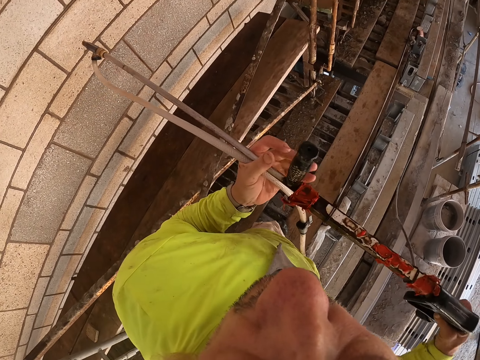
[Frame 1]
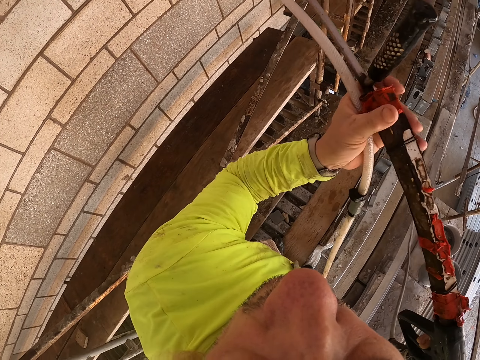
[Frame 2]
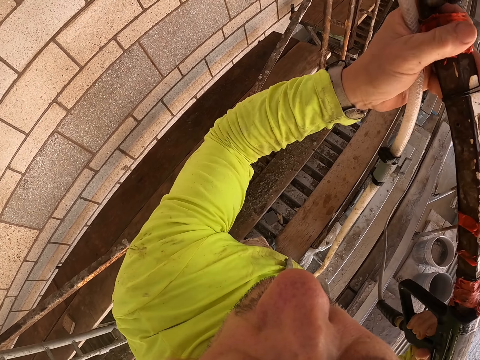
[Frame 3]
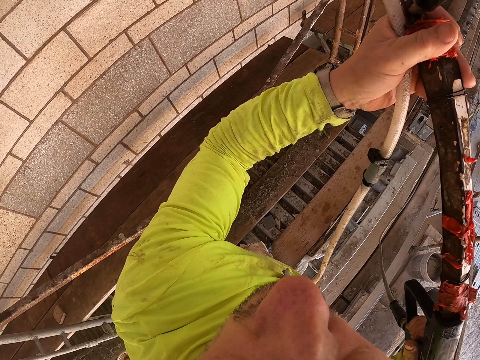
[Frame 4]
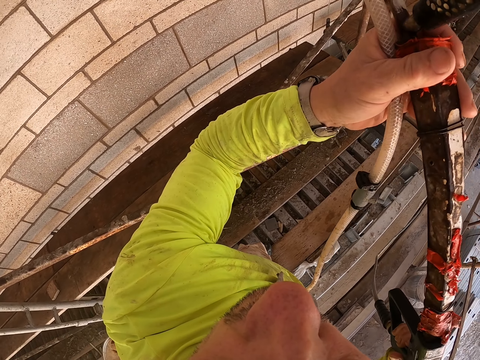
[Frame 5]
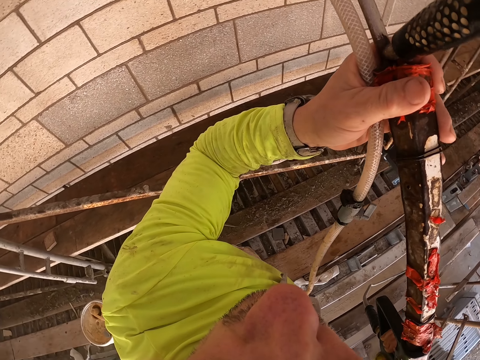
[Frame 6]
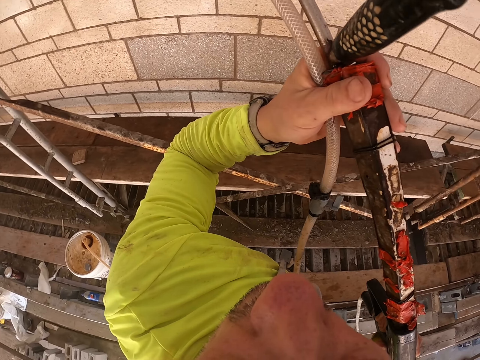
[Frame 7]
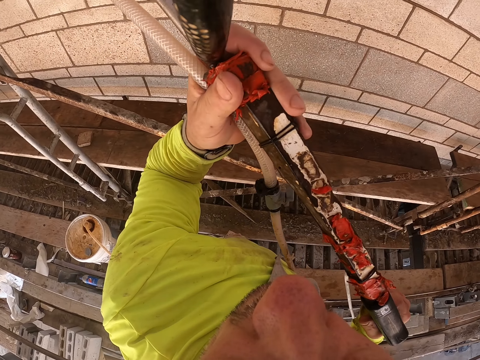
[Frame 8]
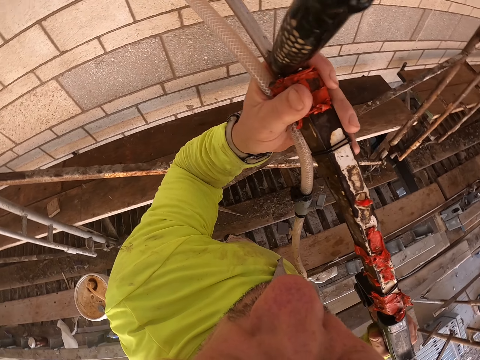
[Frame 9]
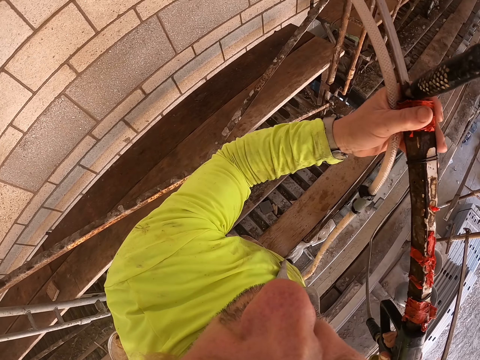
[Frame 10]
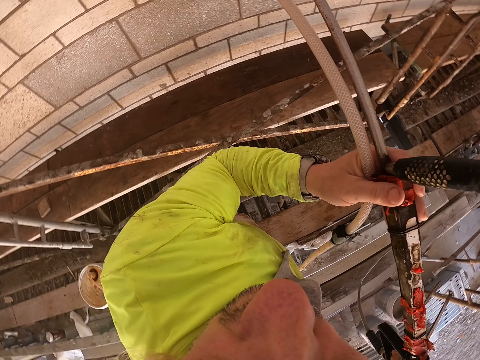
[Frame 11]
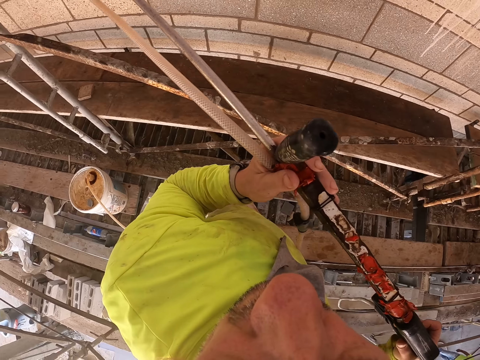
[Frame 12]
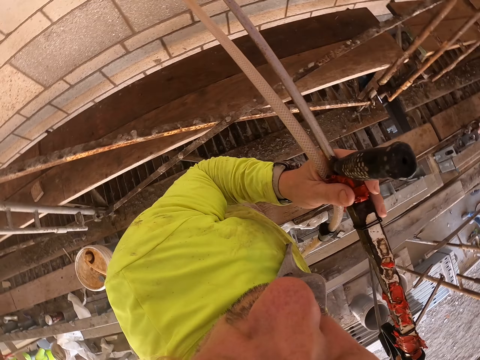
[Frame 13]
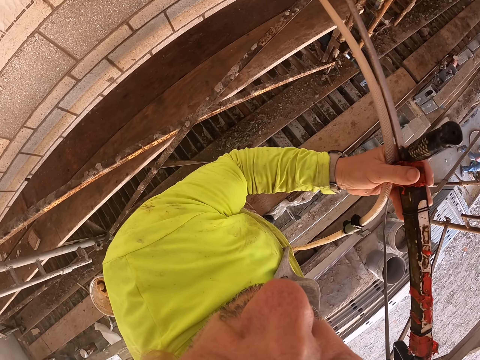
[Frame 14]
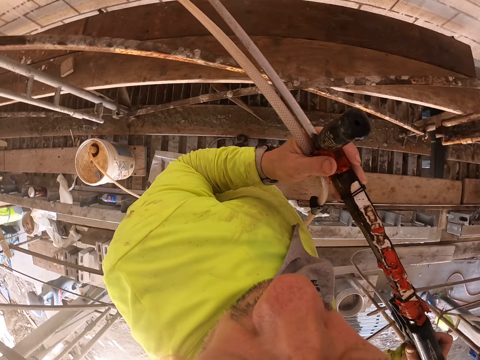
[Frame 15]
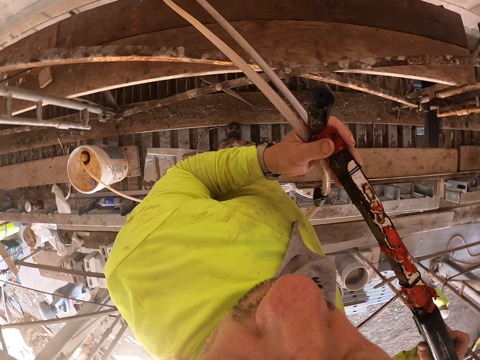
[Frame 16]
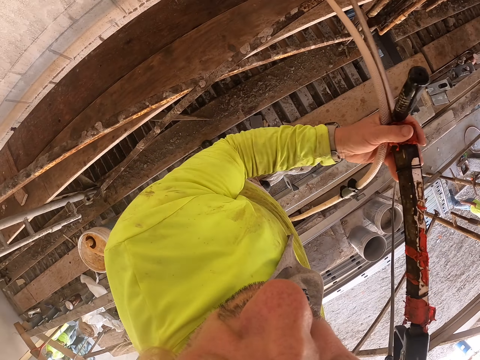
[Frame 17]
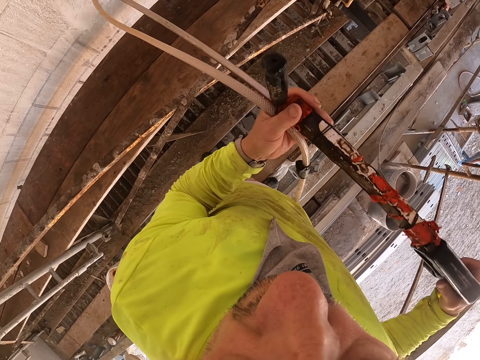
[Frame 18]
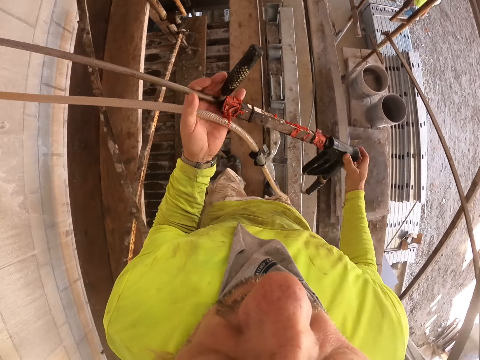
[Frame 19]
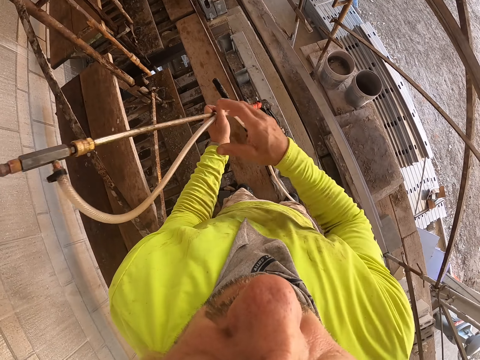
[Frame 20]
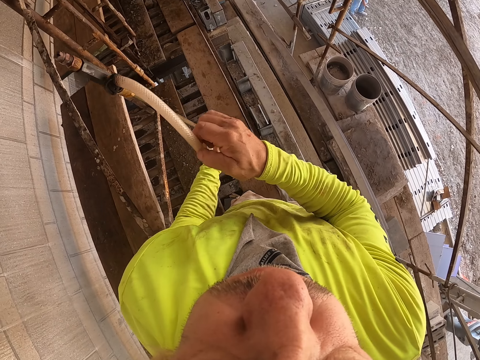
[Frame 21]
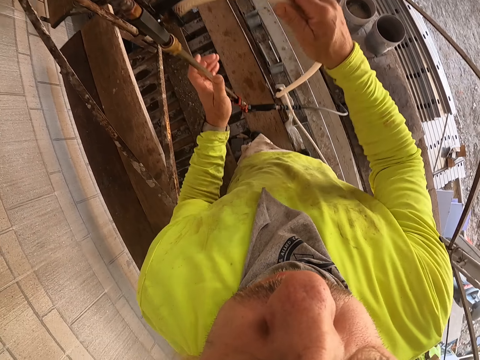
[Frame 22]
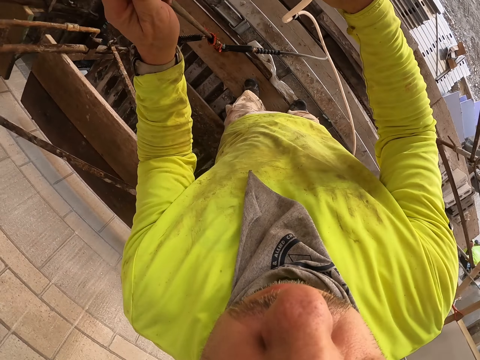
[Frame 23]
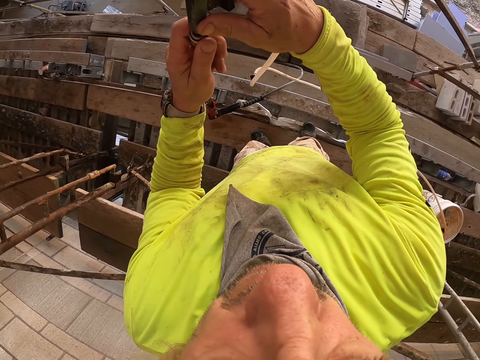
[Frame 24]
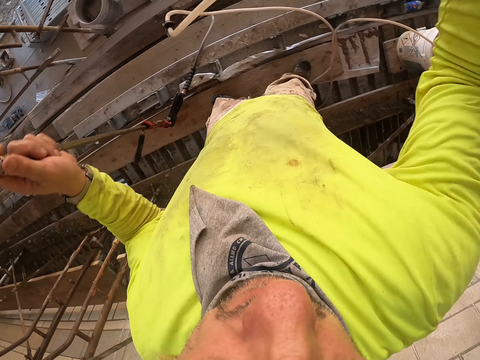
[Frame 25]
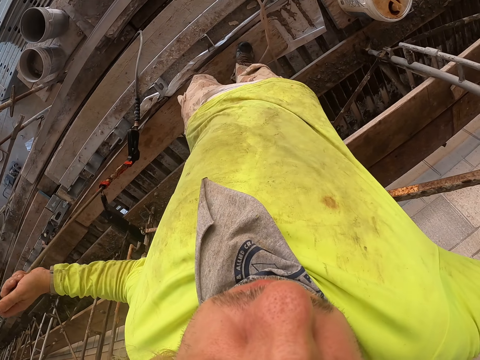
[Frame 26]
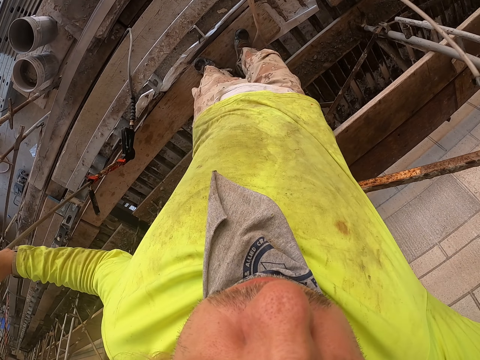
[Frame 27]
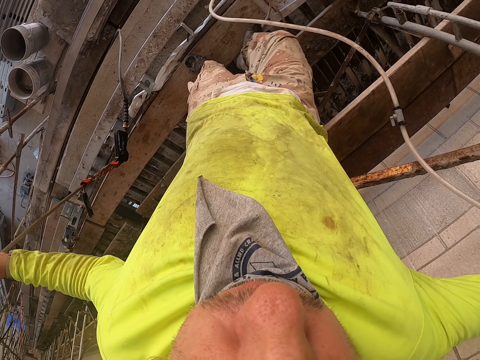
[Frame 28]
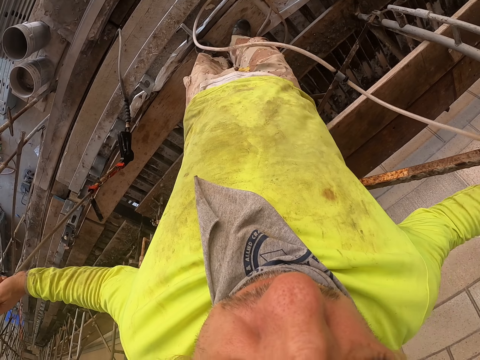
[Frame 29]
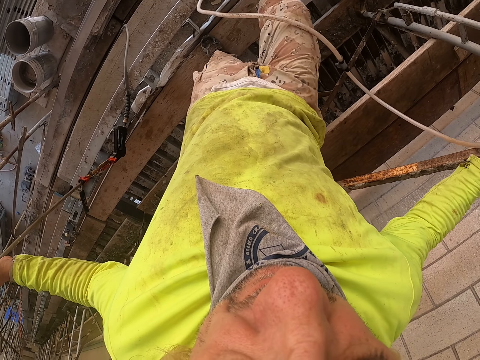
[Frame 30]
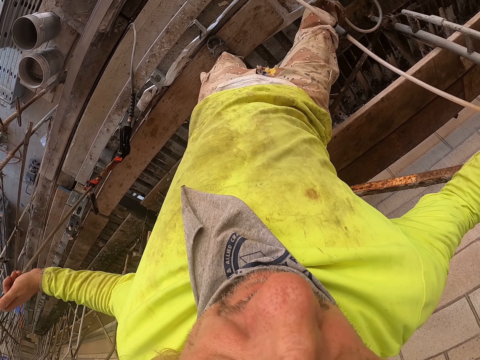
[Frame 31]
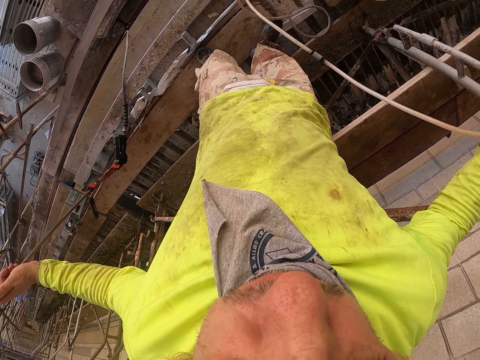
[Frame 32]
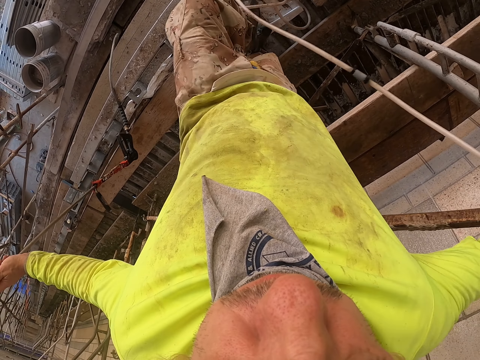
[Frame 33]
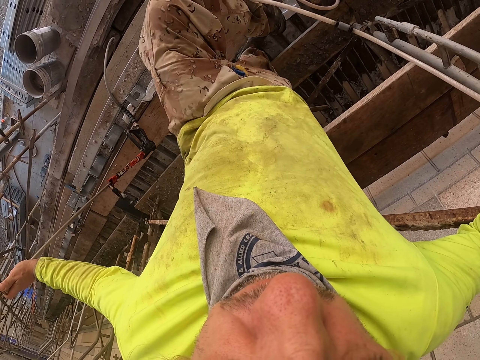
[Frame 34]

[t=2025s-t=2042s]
The camera wearer holds the sprayer with both hands. They wash the wall. They spray the wall. They stop spraying the wall. They hold the pipe. They disconnect the spray lance on the pipe. They hold the pipes.

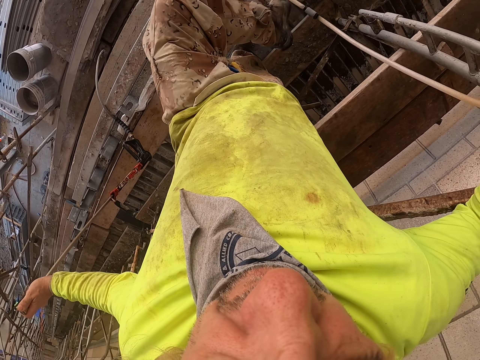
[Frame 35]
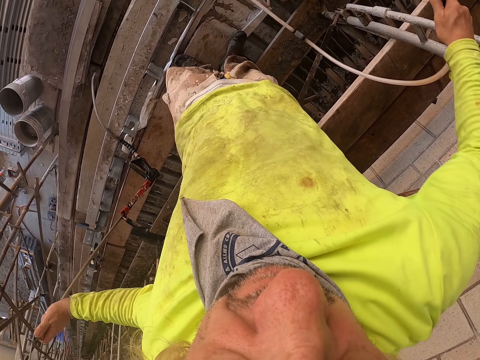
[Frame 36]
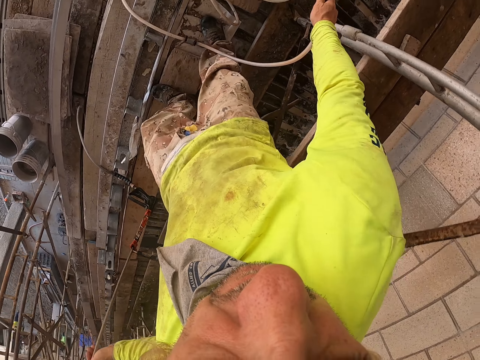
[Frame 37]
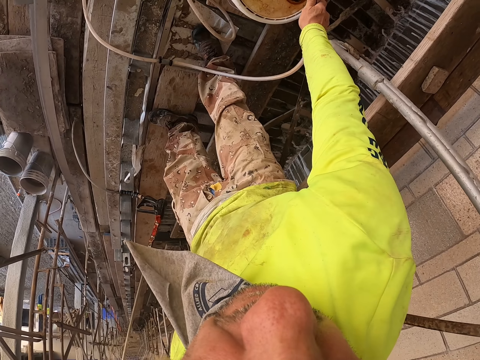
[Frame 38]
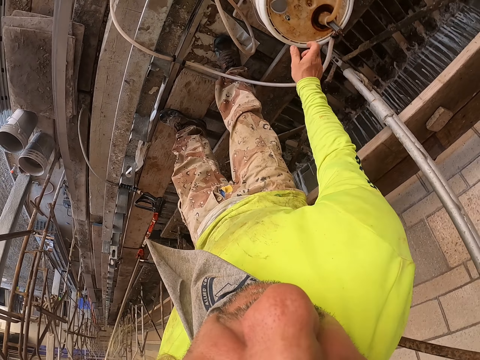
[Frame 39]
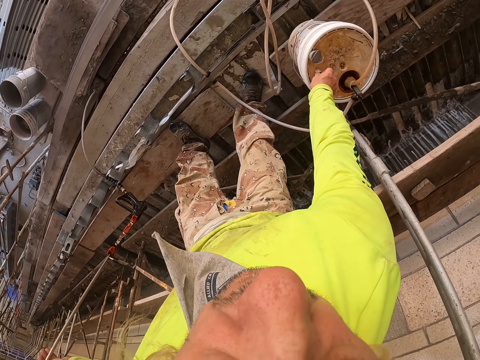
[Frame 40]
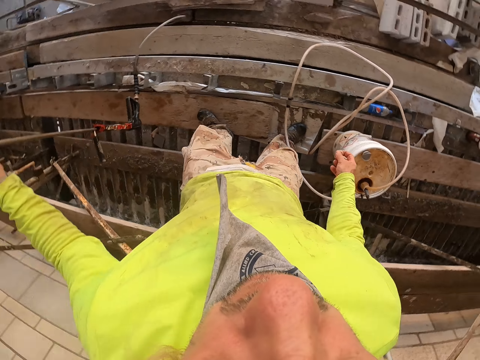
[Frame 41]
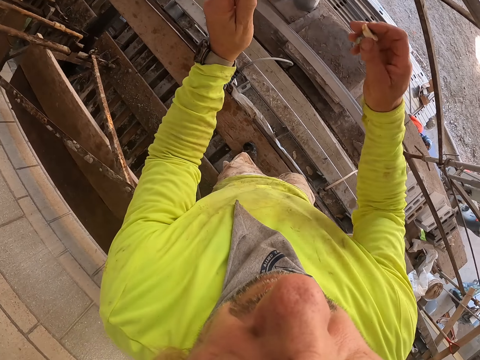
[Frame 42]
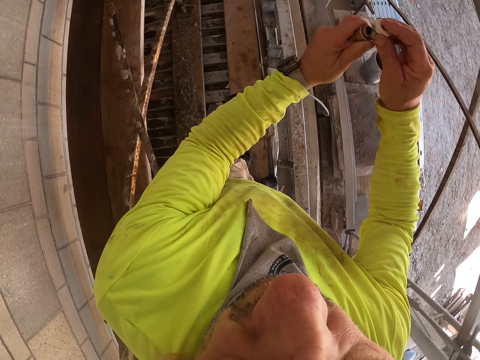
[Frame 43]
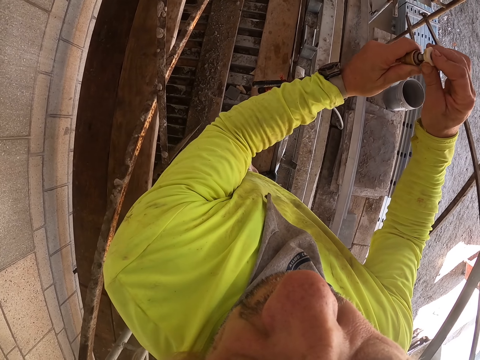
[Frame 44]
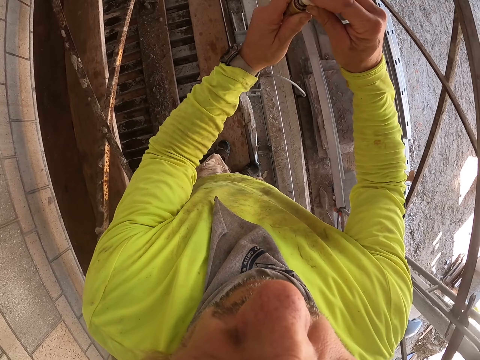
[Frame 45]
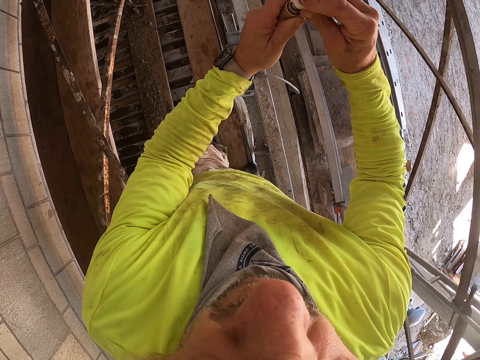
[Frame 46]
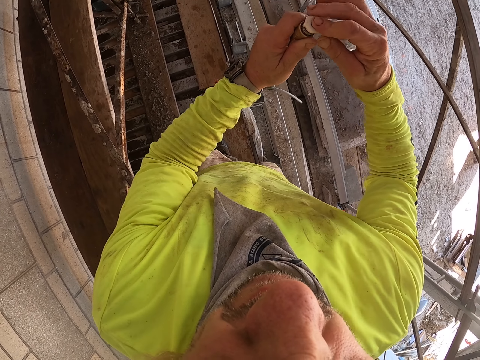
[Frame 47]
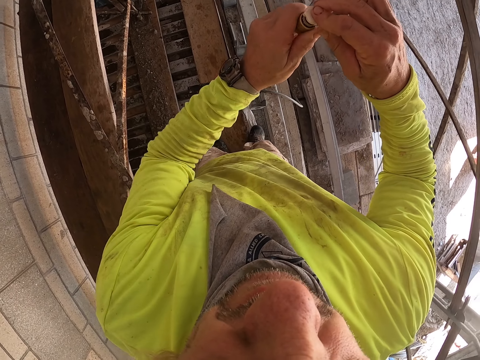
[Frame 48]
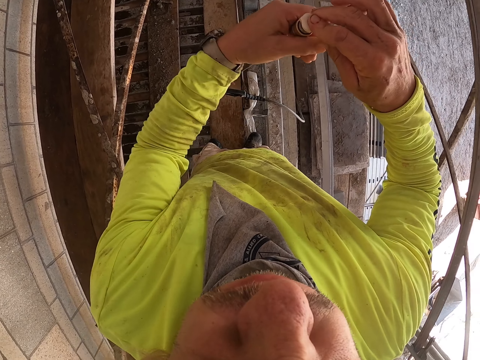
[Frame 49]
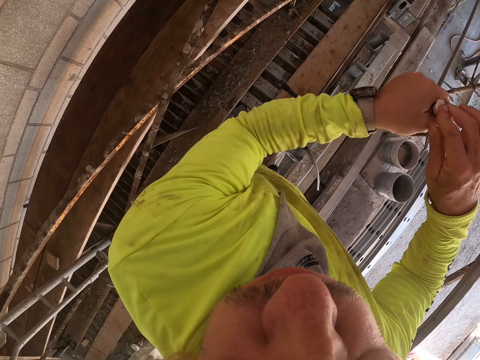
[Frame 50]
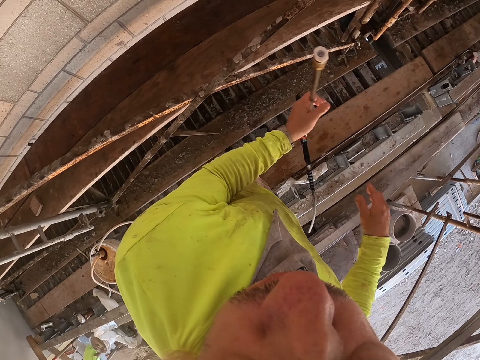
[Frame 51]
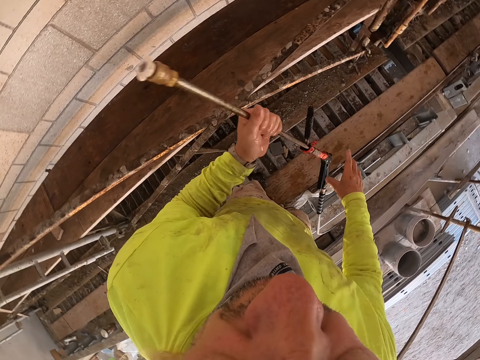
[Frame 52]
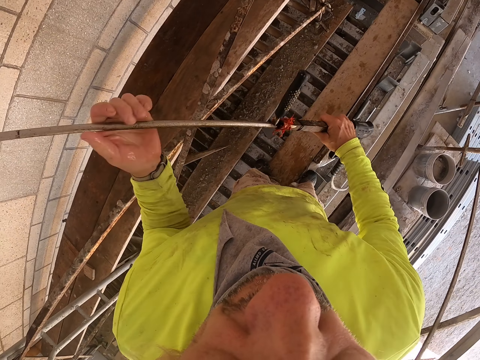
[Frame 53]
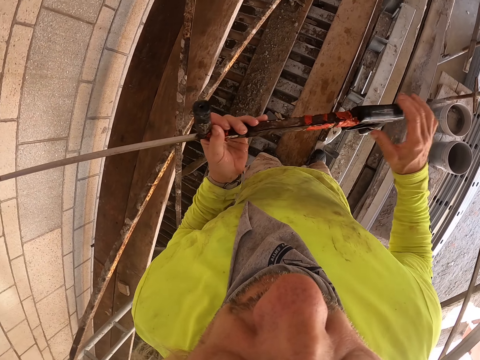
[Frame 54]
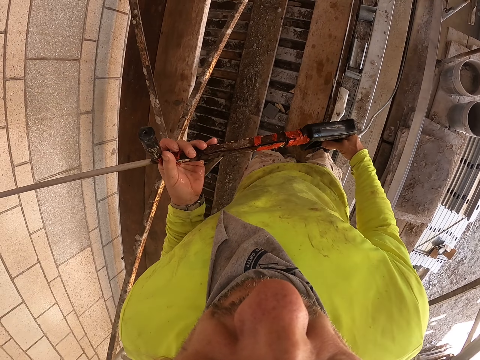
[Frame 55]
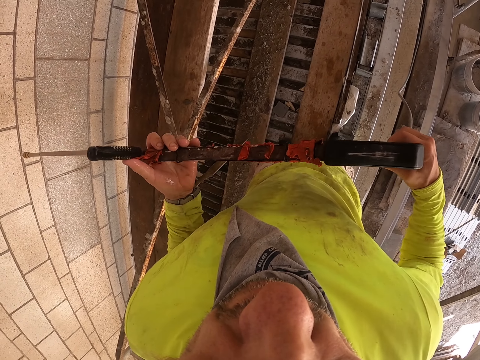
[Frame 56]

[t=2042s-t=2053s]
The camera wearer moves the pipe away with a leg. They put the pipe on the spray container or bucket. They touch something from the bucket. They pick up a nozzle cap. They insert something to the pipe. They put the nozzle cap on the nozzle. They hold the spray lance with both hands. They wash the wall.
